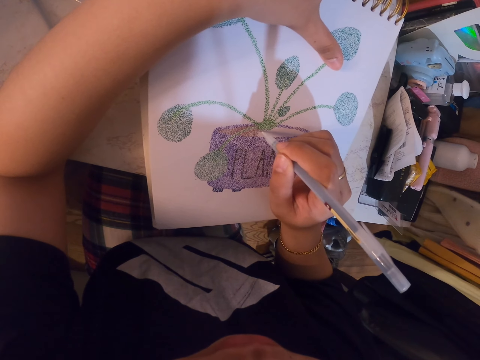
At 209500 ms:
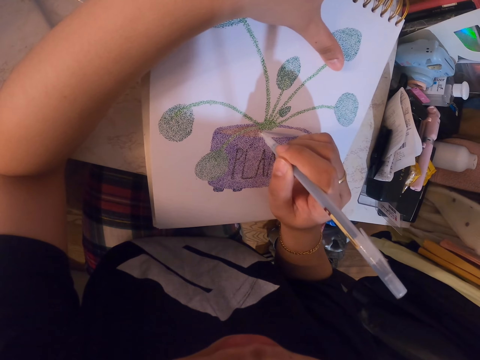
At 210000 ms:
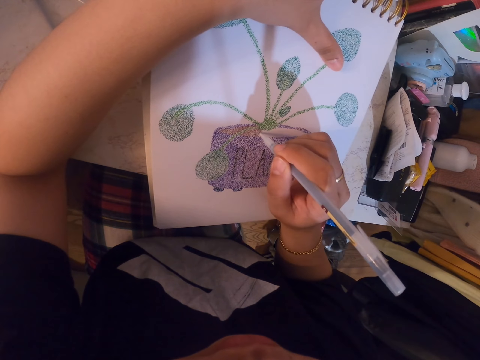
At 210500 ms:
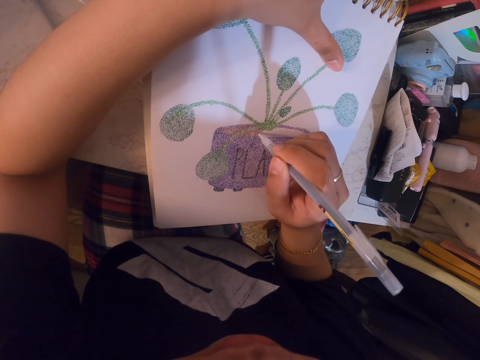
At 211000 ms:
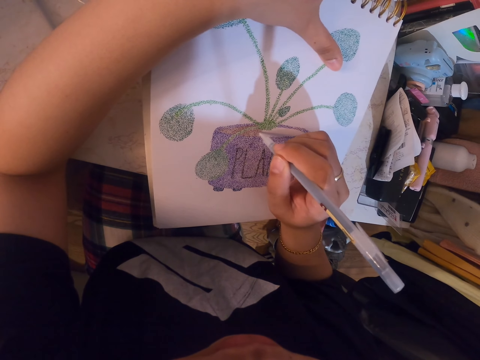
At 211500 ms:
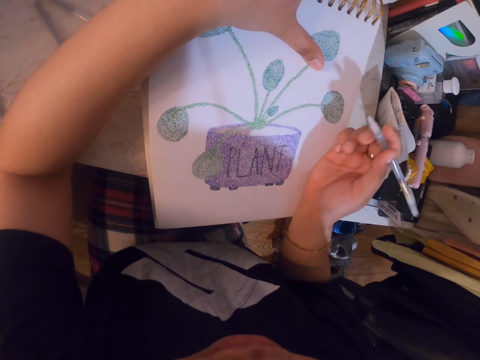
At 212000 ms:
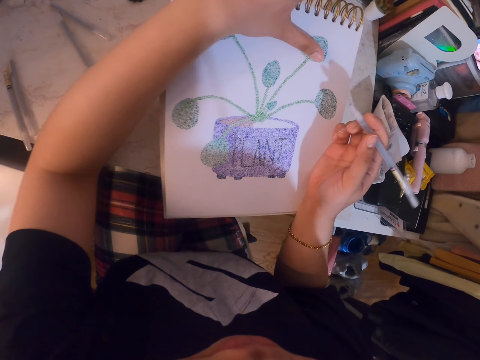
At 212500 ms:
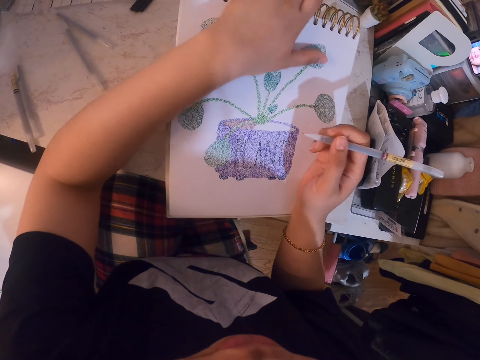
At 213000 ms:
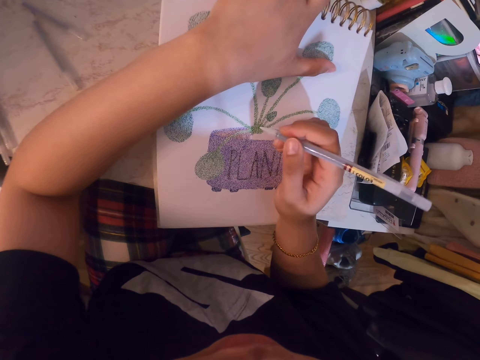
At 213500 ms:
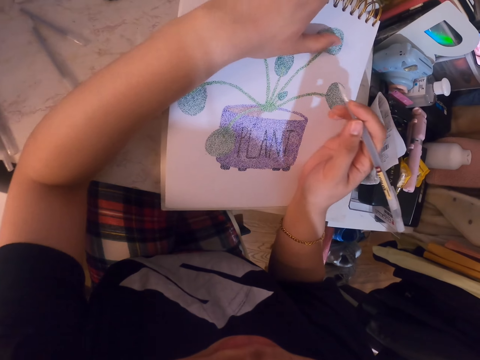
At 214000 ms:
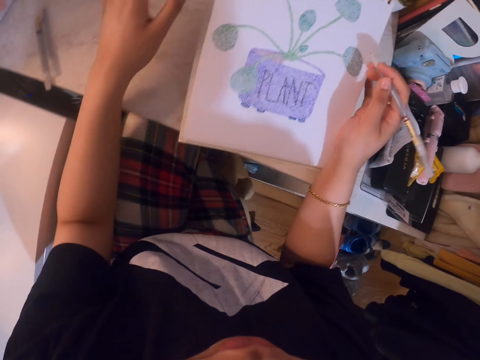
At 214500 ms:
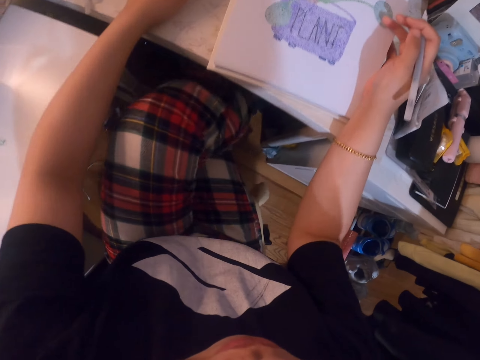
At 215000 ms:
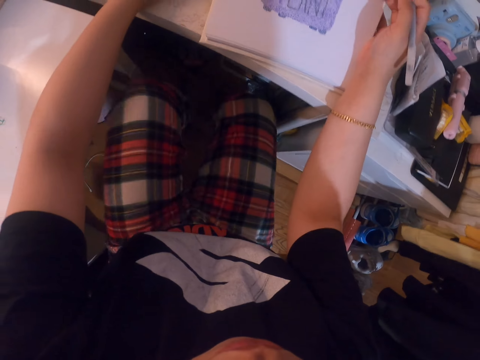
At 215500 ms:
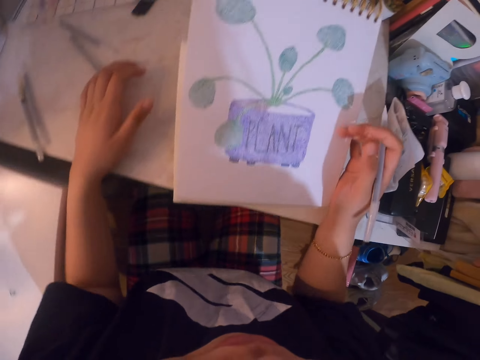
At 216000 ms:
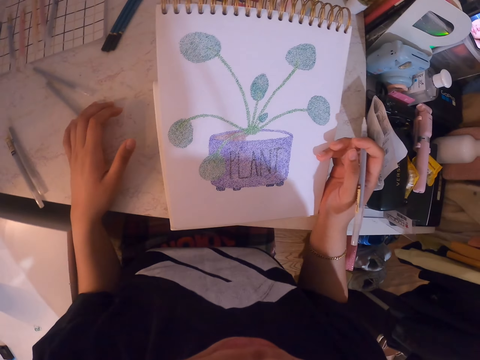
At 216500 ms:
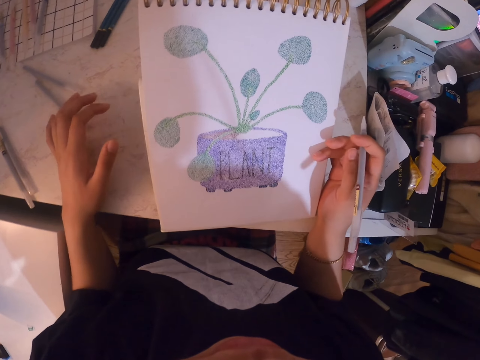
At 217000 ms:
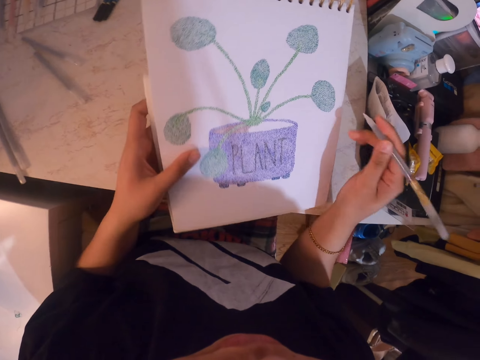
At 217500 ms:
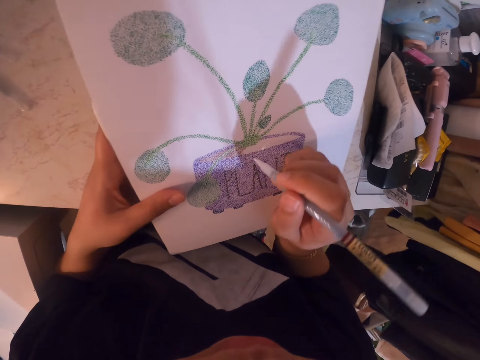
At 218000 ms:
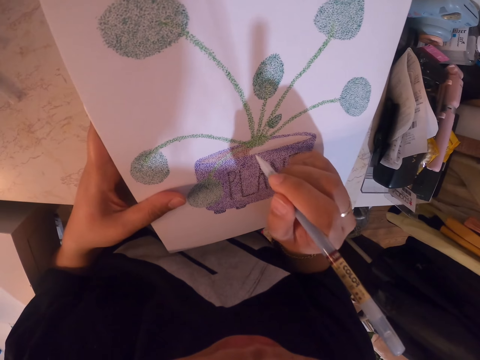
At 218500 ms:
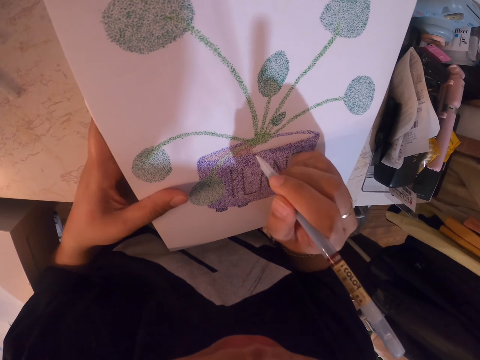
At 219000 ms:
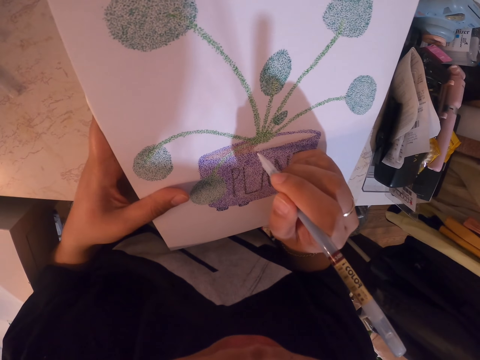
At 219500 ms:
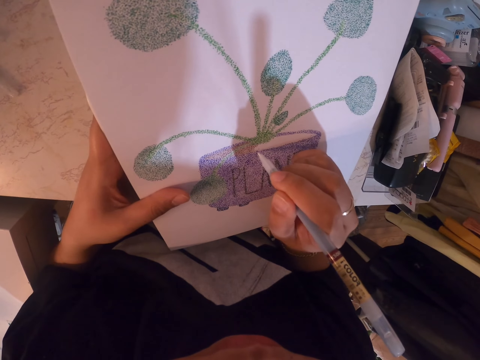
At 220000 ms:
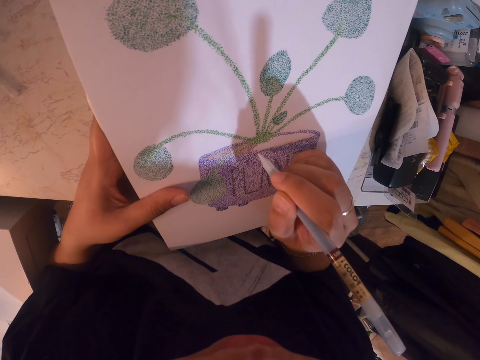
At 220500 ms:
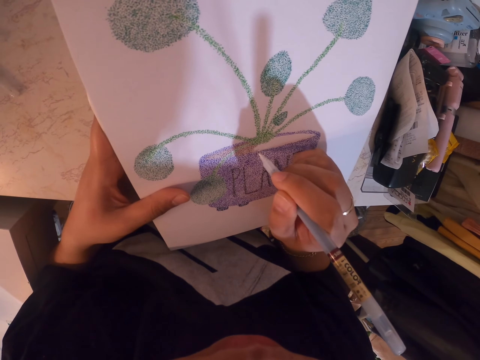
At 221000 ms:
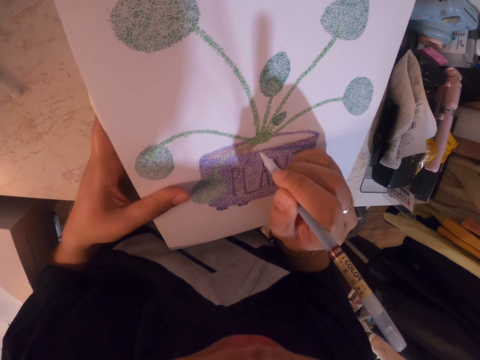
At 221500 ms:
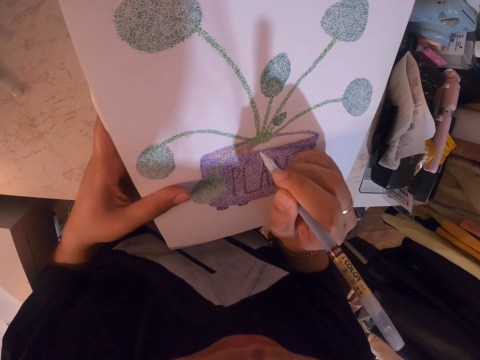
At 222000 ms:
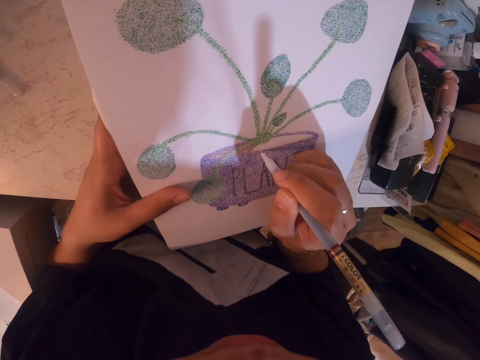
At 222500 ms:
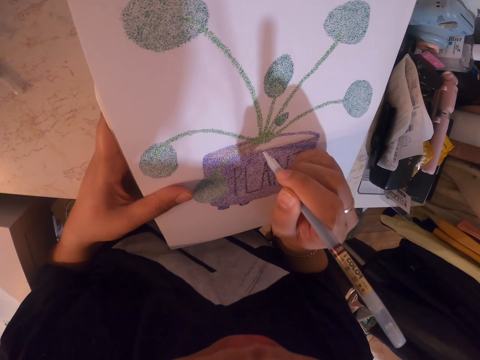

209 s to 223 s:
The camera wearer stares at the sketch. They move their right hand on the drawing and put their left hand on the table. They unhand the book. They drop the leg. They move their feet. They move the seat. They pull themselves close to the table. They hold the book or drawing. They paint the sketch with the pen. They add dots on the drawing with a drawing pen.

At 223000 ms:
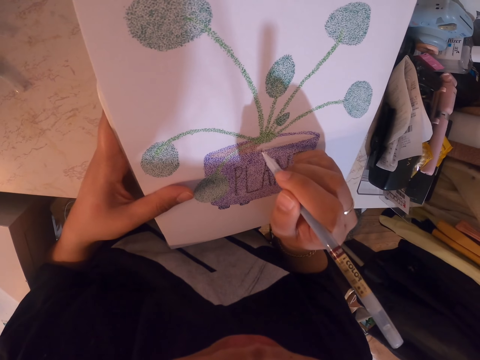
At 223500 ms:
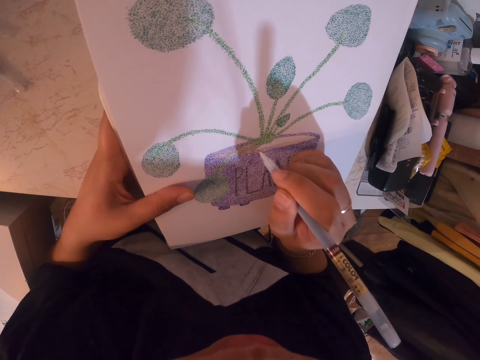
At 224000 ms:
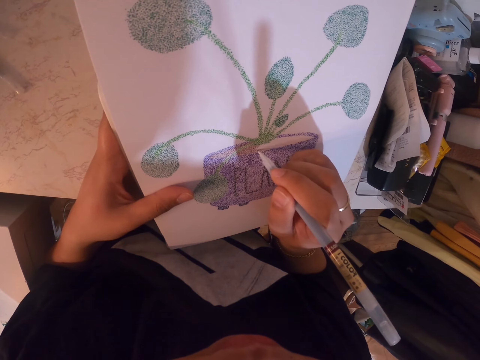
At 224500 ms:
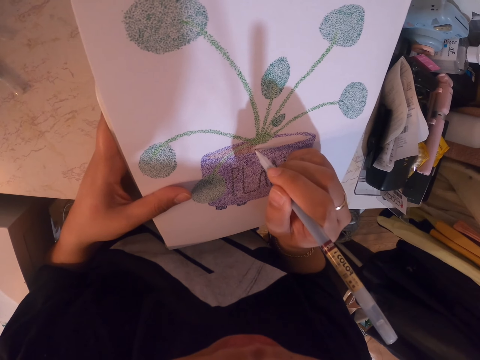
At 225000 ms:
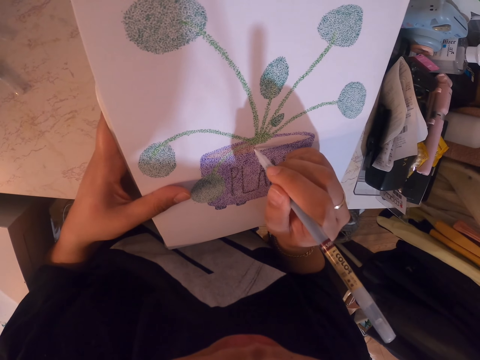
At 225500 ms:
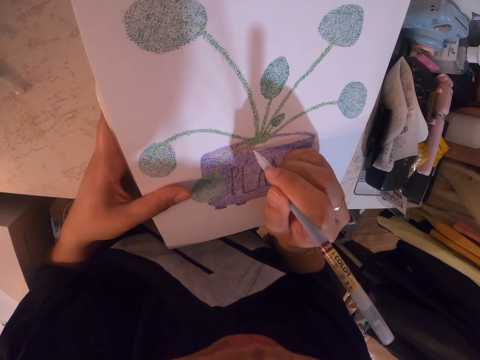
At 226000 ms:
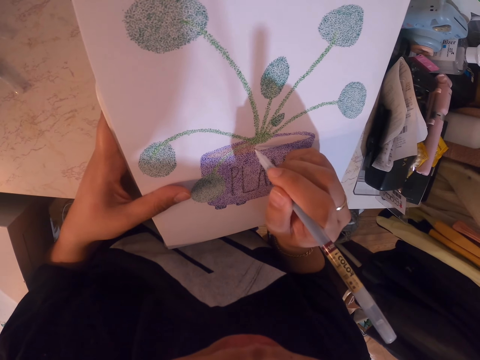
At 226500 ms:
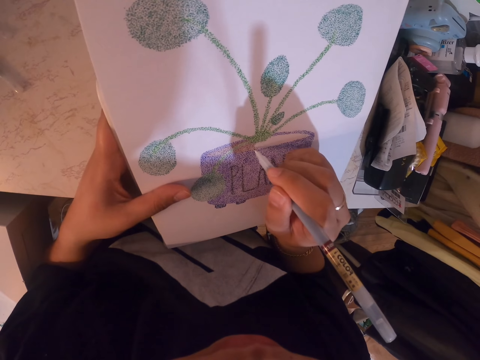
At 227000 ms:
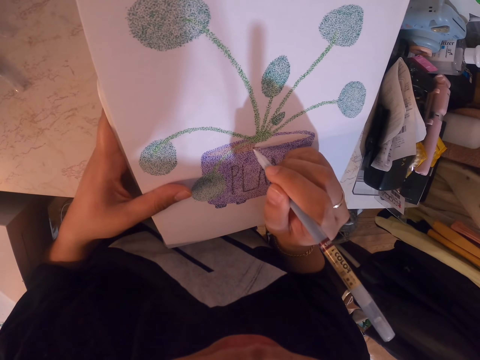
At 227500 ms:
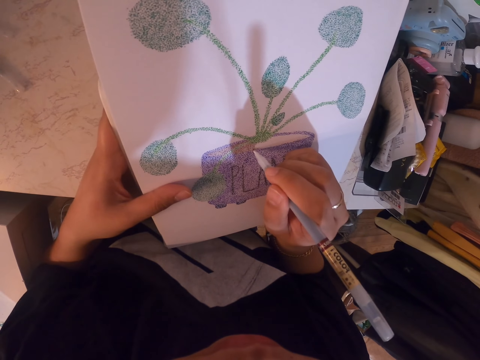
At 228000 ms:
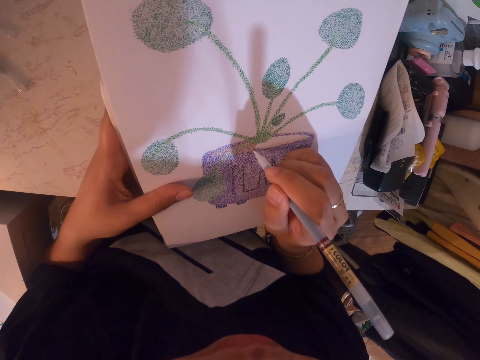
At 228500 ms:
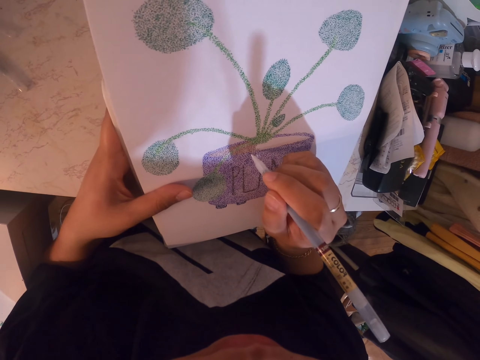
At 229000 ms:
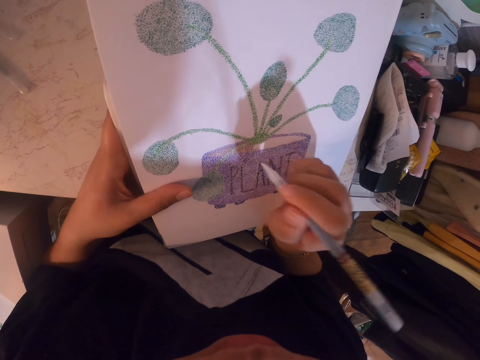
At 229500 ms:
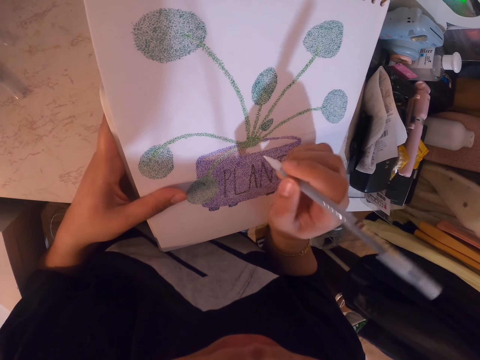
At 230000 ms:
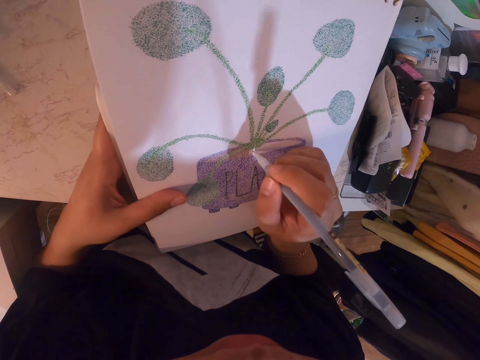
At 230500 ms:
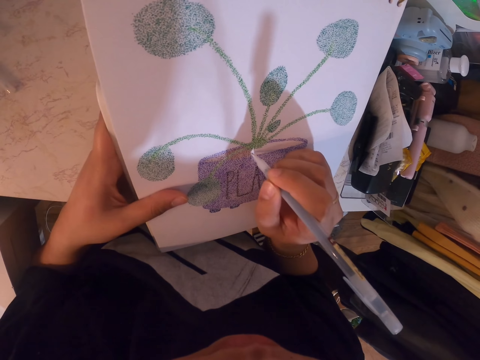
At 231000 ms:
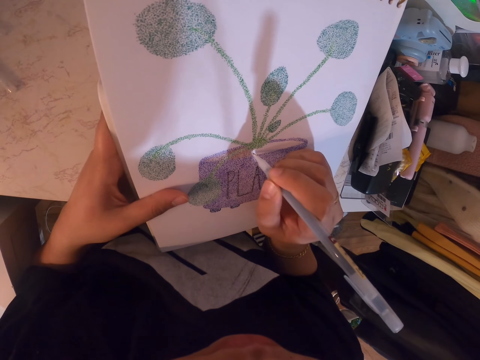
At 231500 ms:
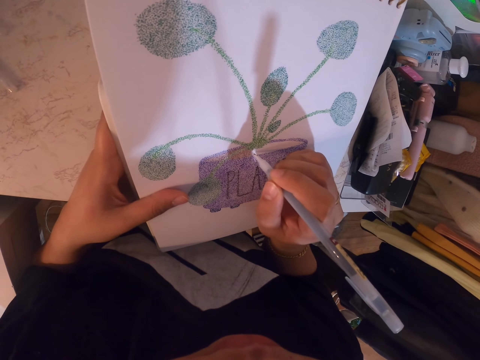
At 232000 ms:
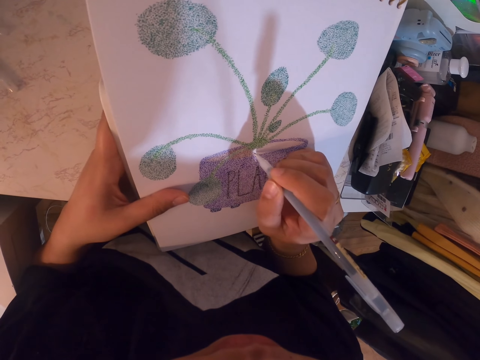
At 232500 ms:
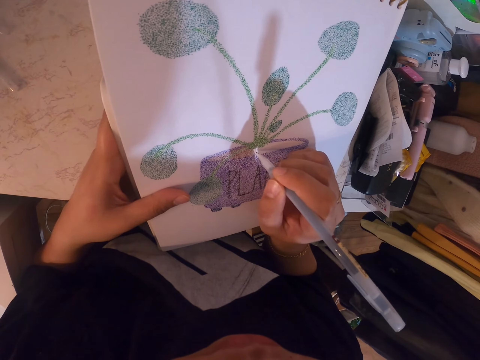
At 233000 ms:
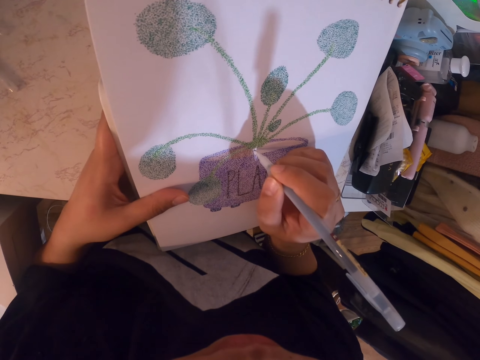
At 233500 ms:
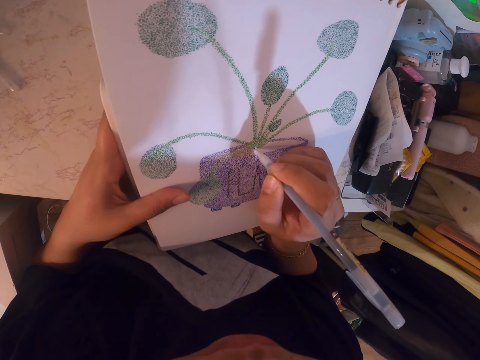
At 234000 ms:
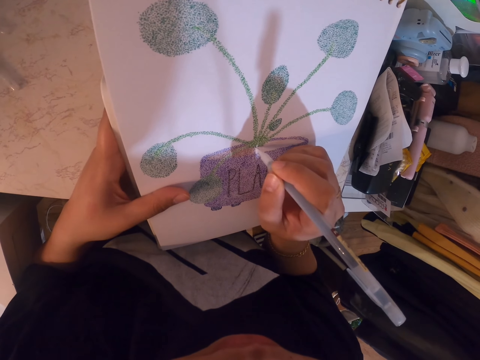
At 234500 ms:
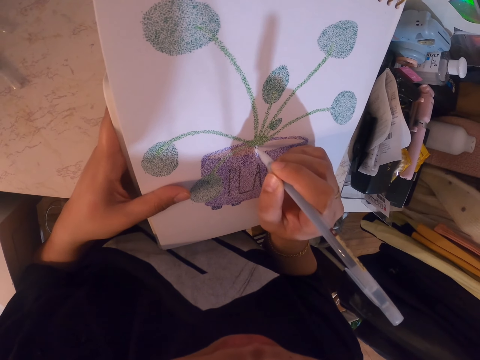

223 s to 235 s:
The camera wearer adjusts the pen in the hand. They paint the sketch with the pen.
